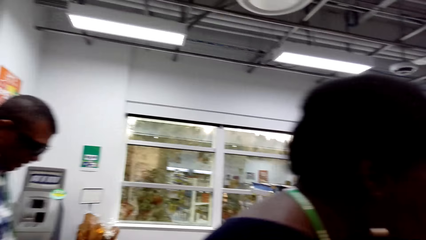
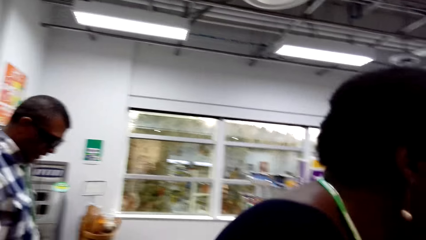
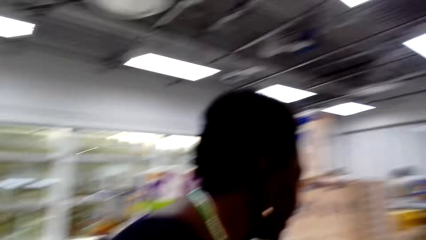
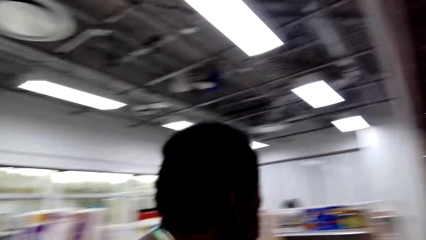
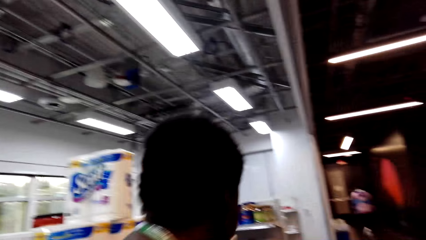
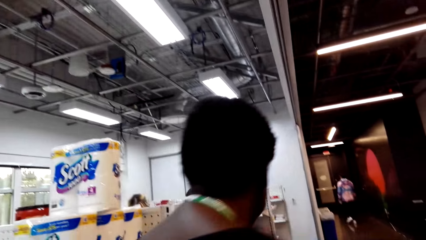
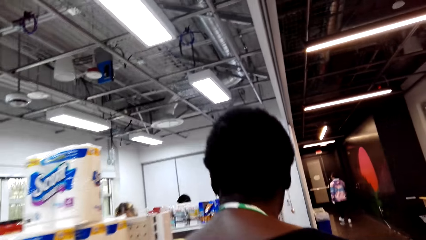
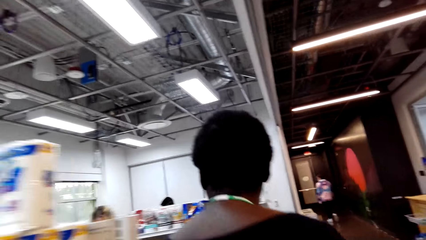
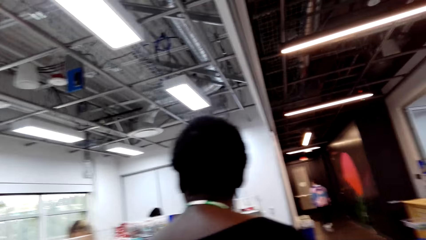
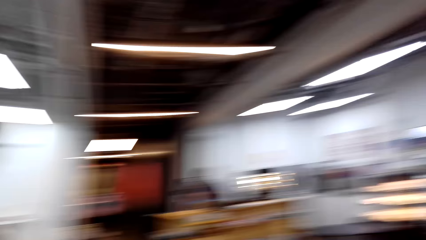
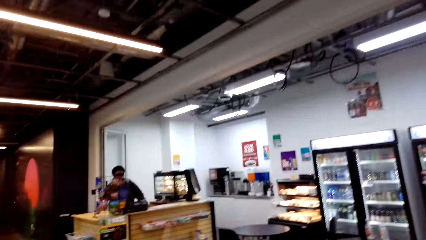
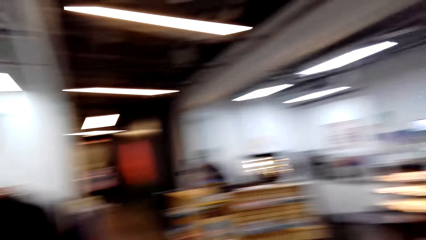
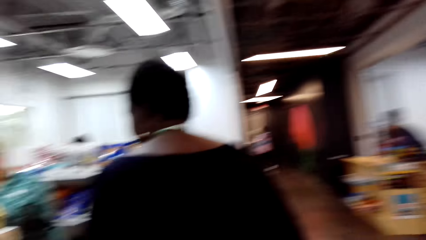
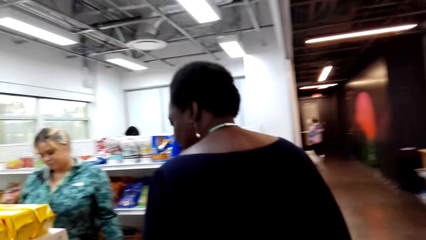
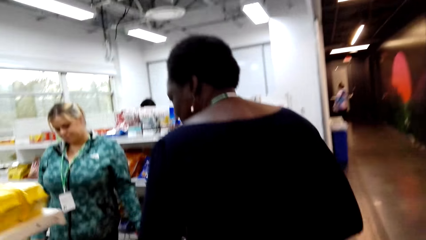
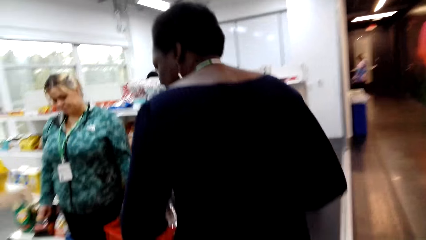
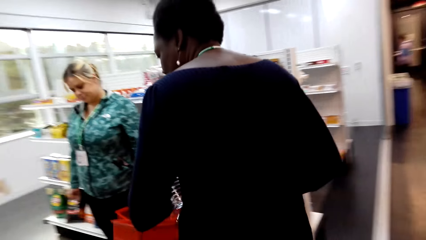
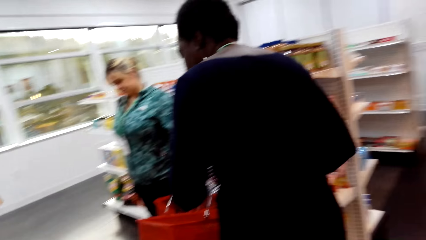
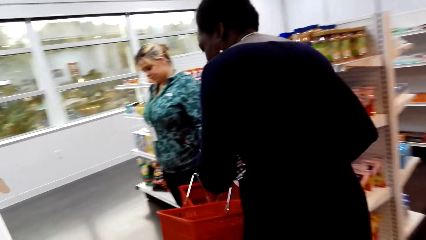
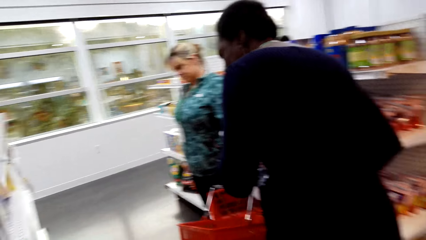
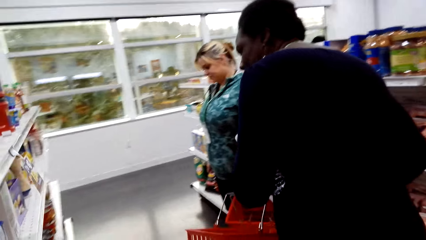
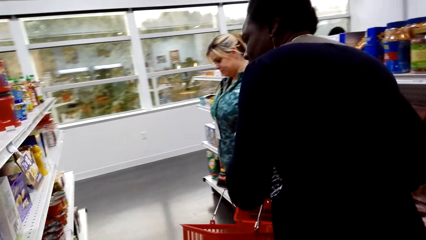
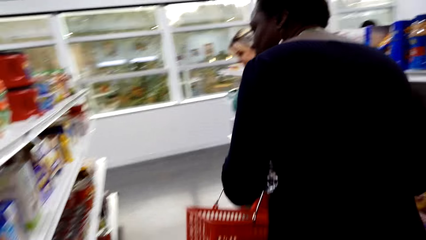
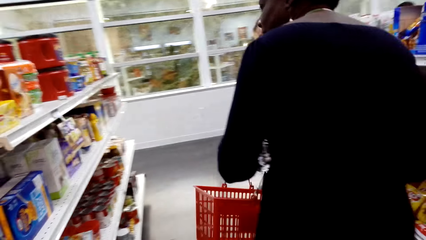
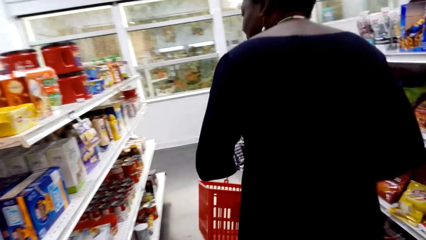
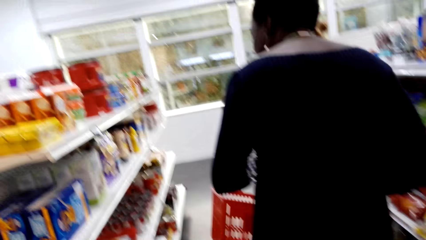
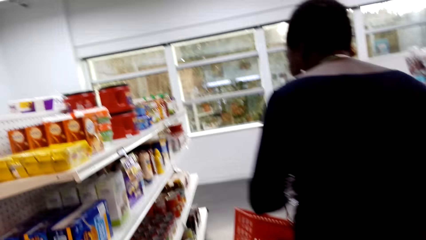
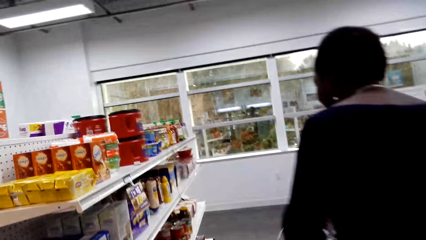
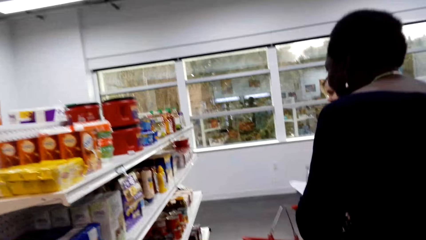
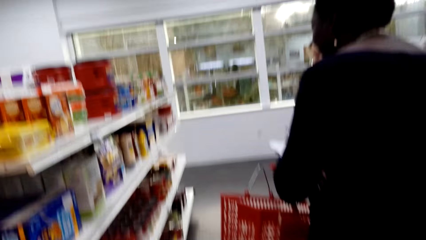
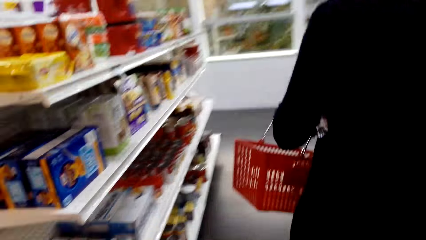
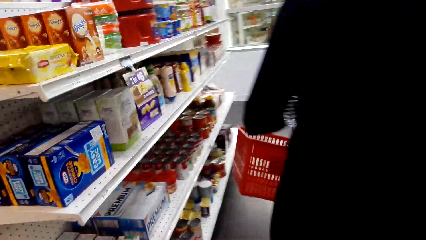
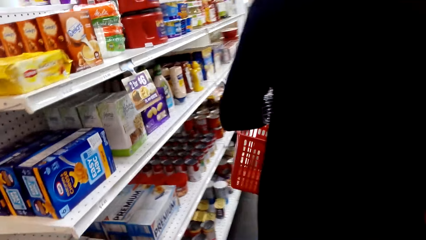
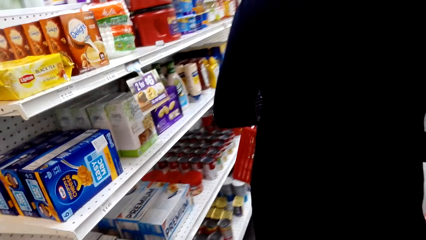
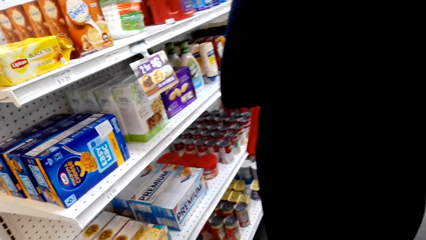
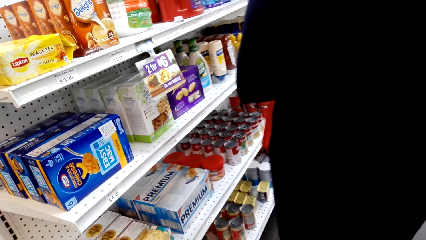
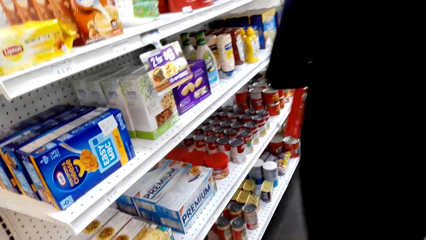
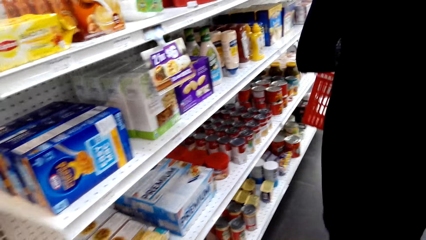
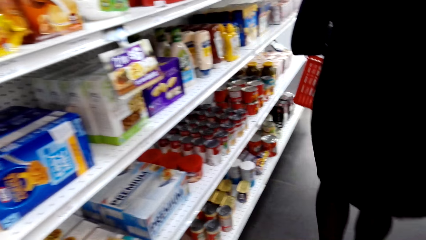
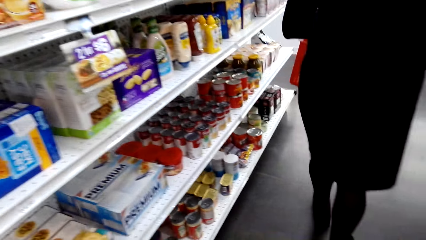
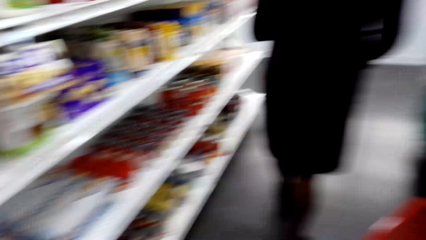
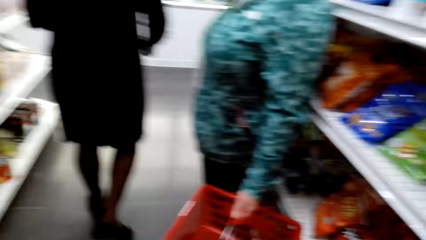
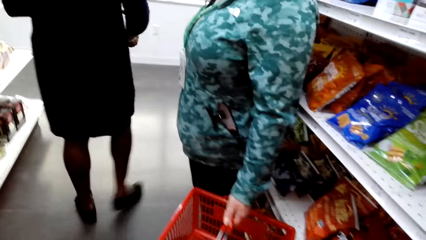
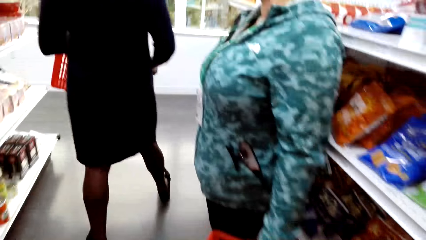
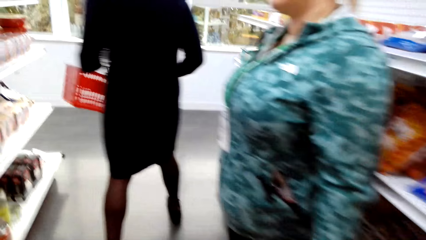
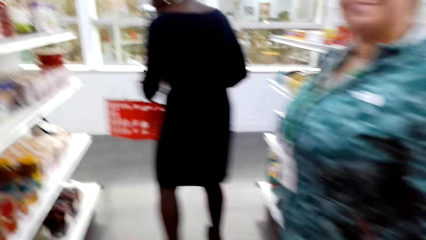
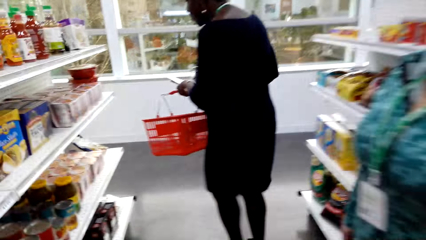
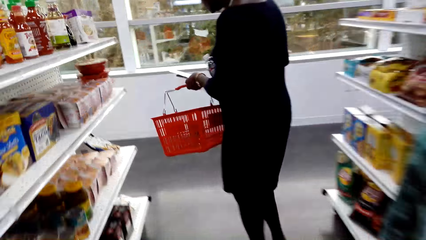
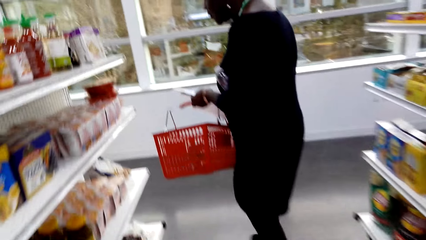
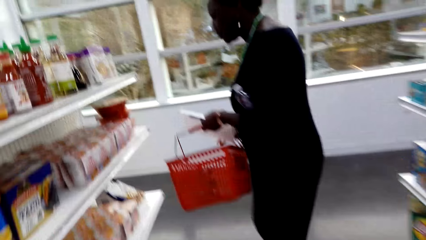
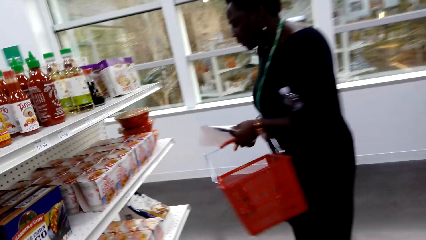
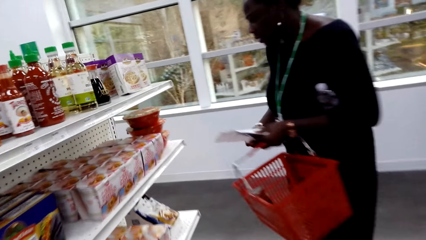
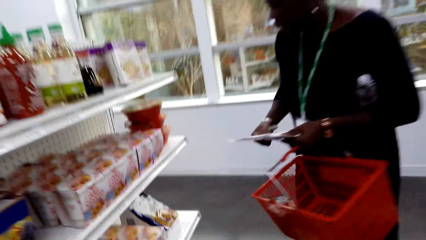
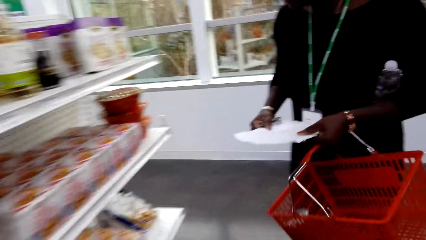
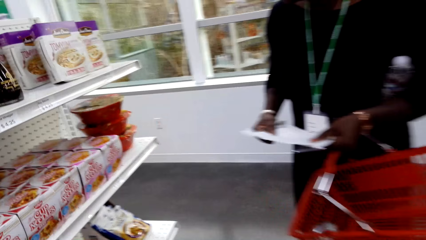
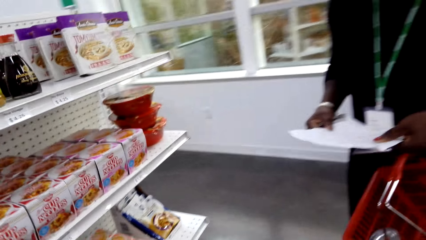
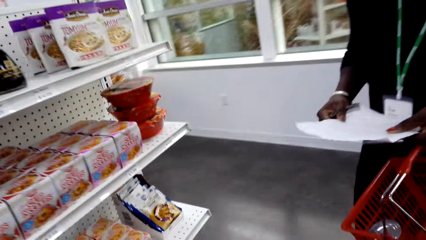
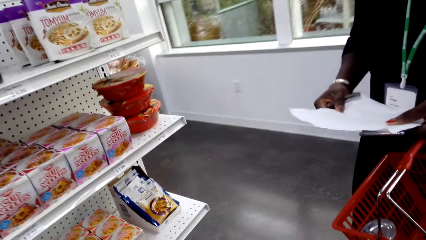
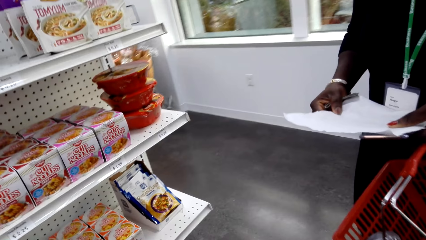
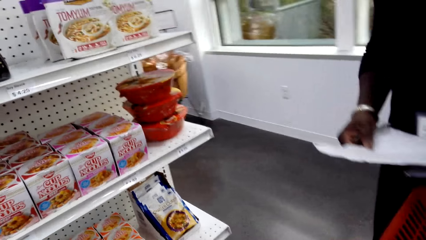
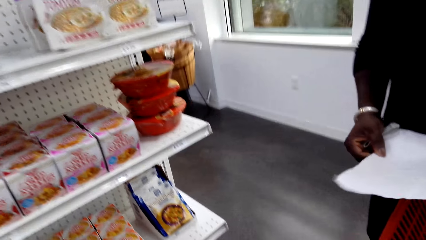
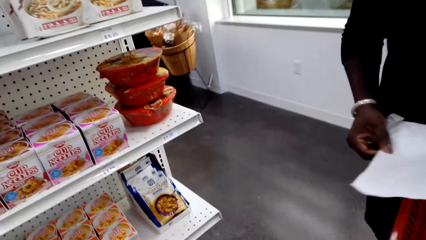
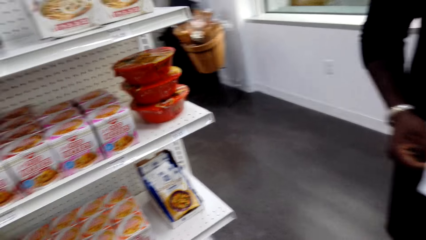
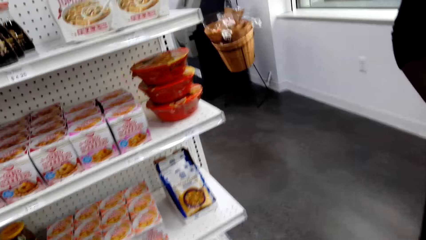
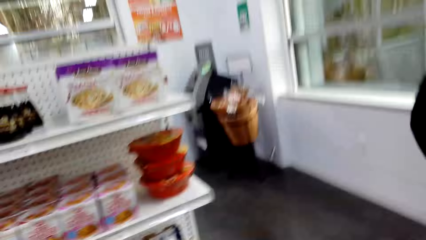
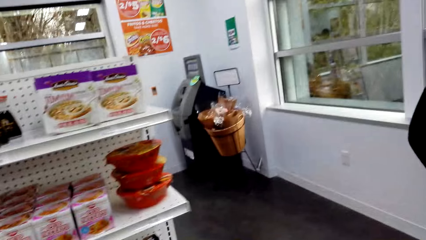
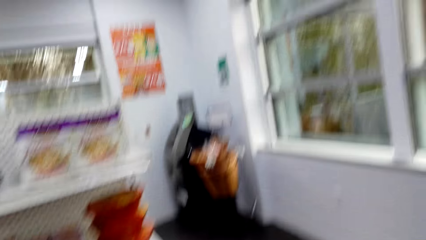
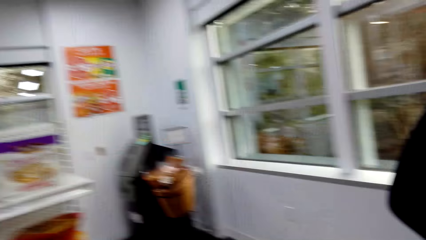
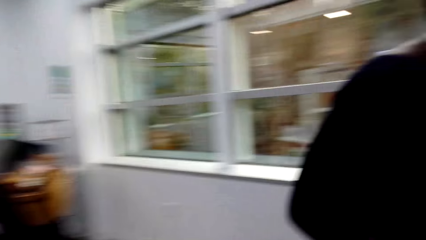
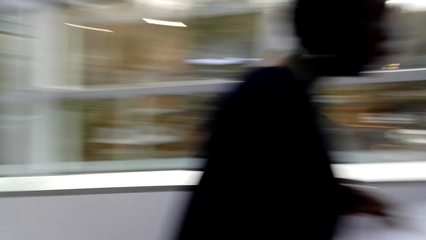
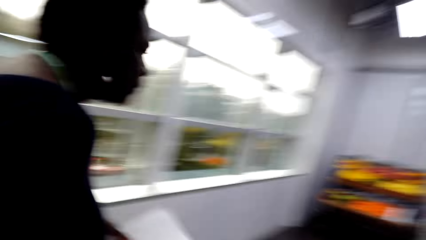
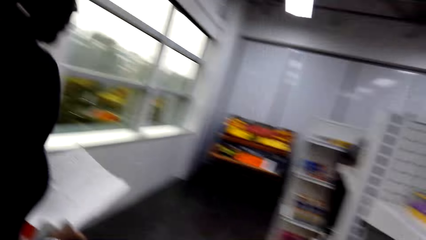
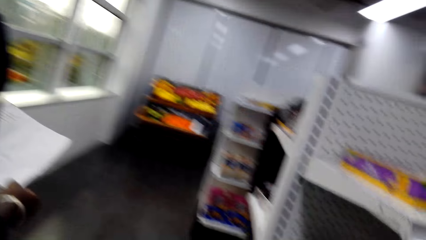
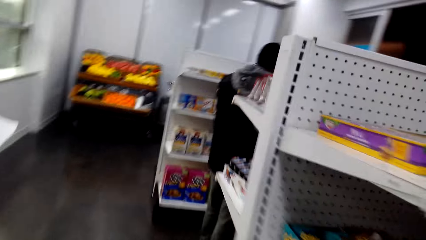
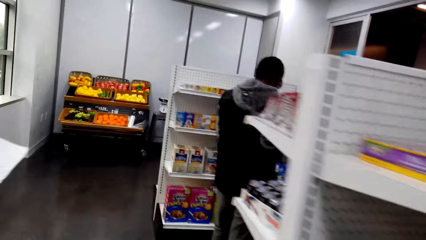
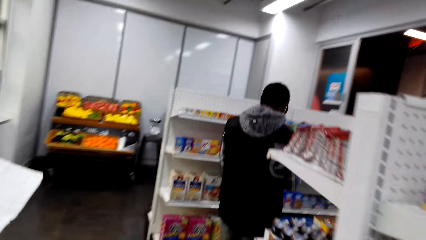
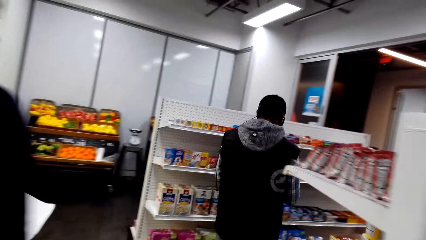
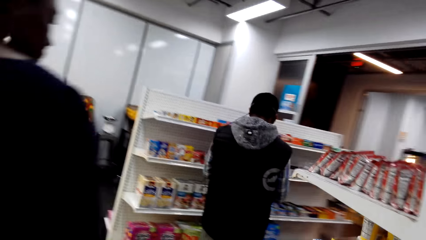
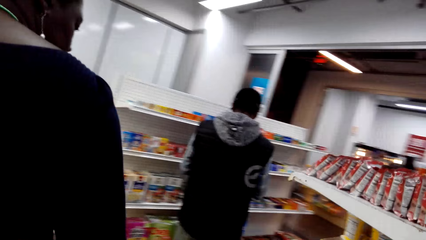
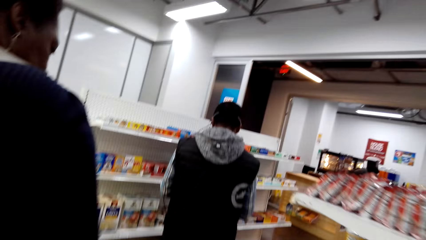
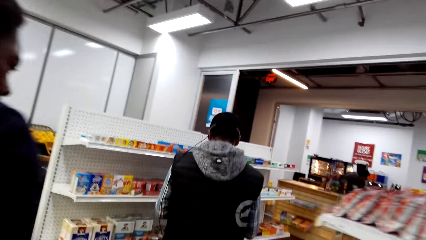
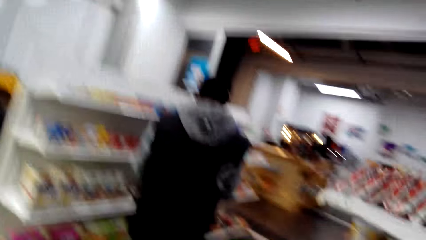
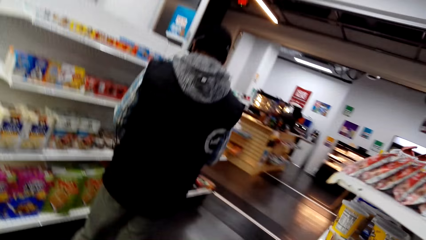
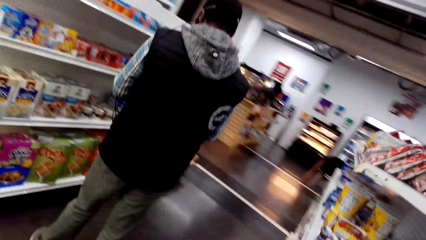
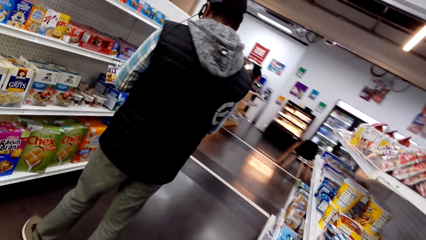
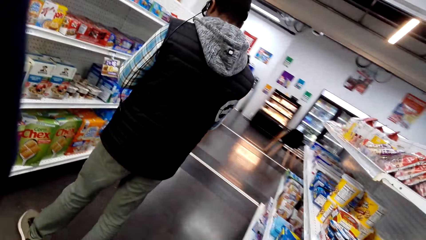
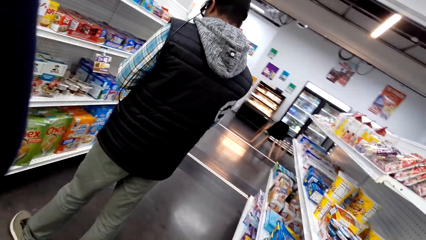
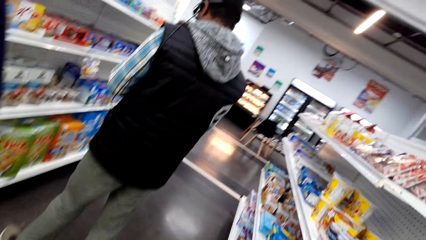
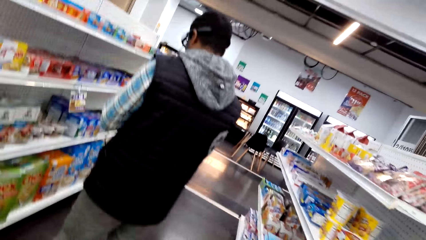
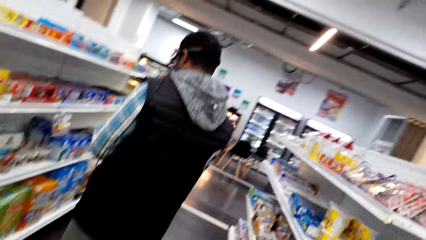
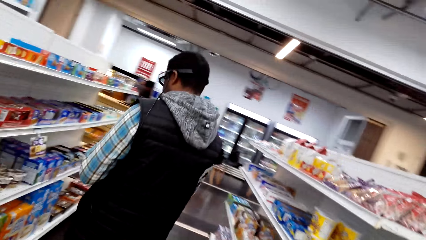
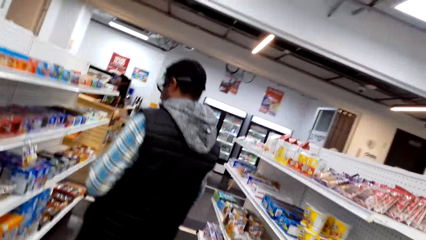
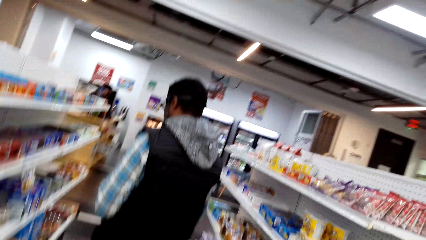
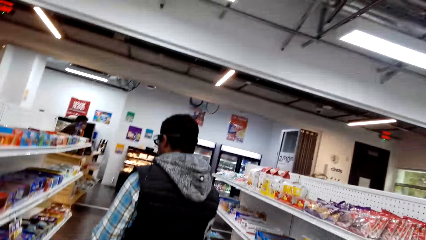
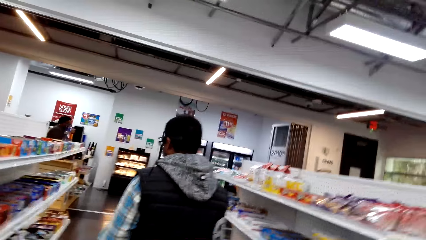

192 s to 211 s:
The camera wearer walks behind a woman. They look at the items on the shelf.
